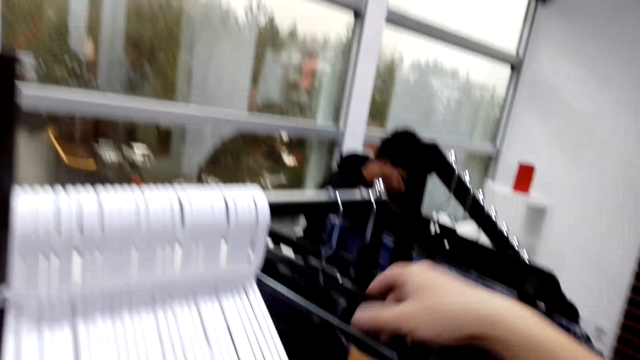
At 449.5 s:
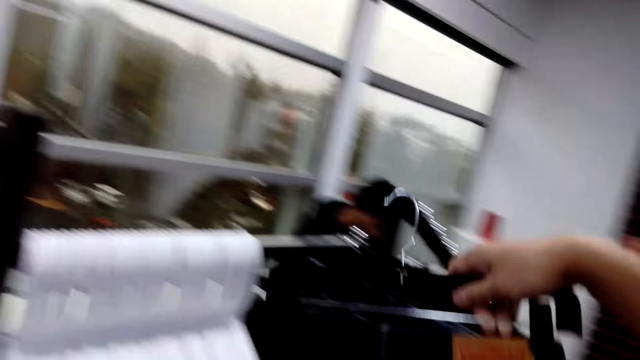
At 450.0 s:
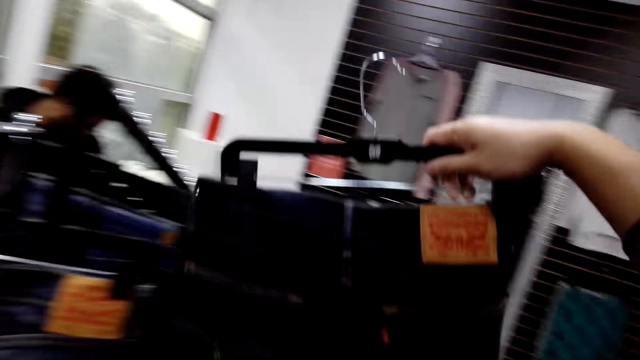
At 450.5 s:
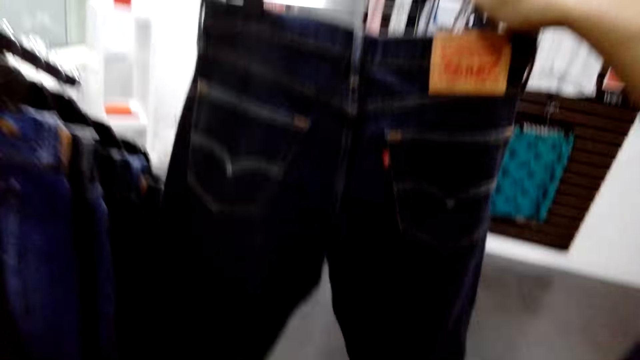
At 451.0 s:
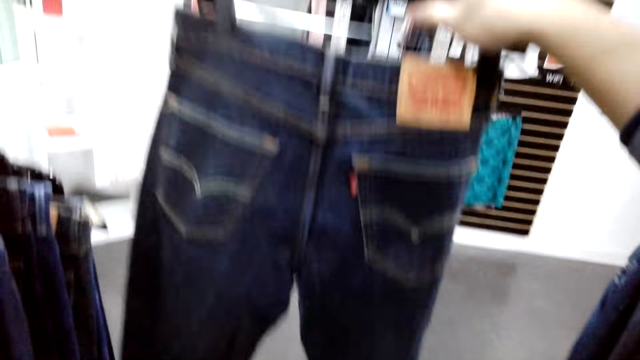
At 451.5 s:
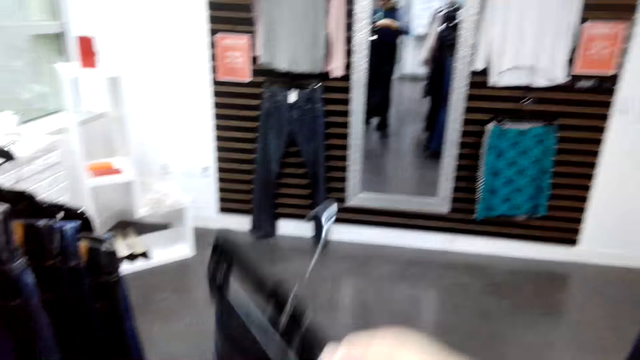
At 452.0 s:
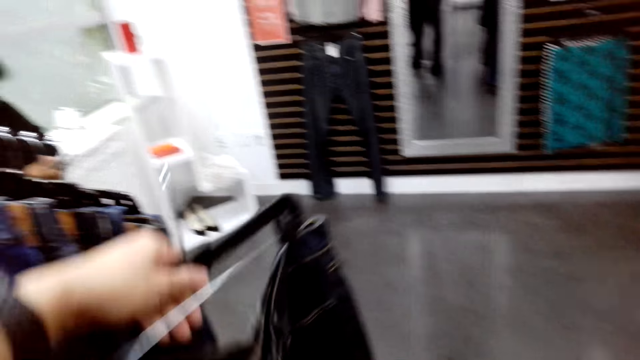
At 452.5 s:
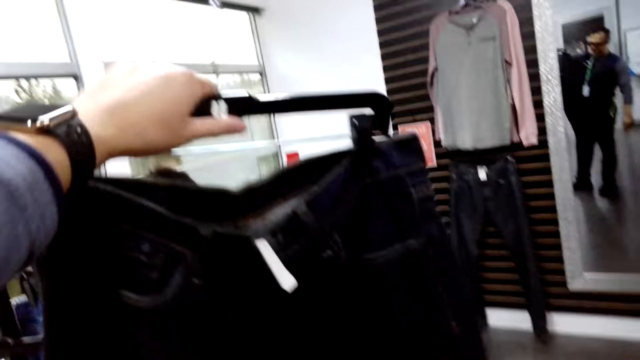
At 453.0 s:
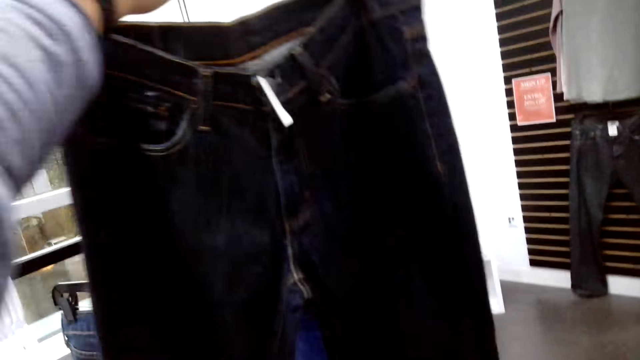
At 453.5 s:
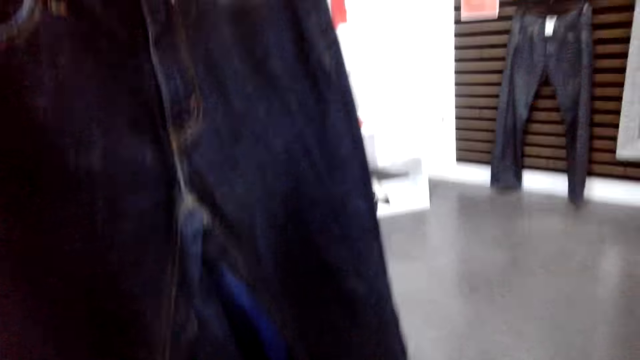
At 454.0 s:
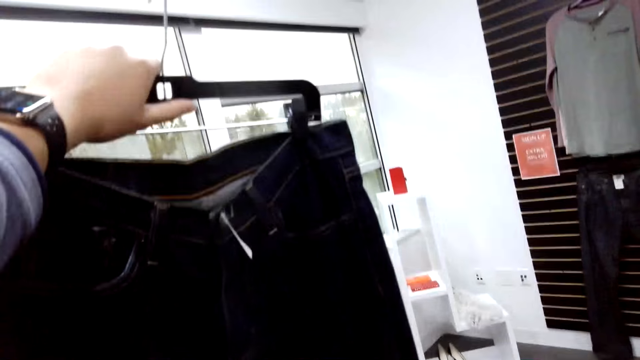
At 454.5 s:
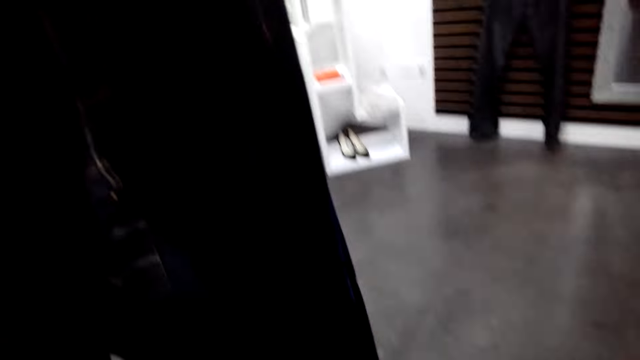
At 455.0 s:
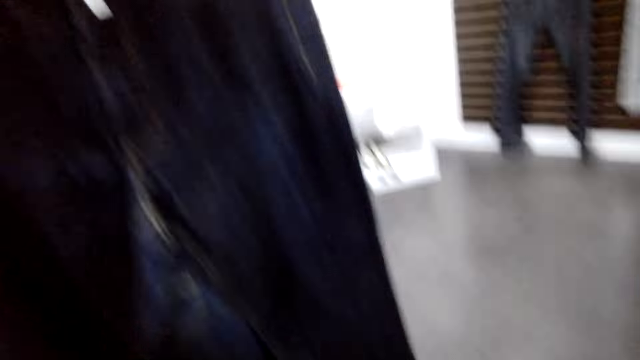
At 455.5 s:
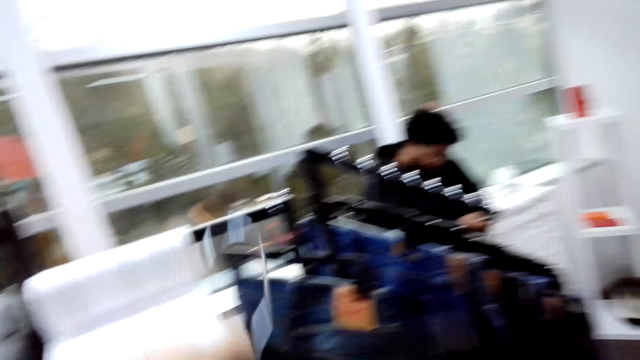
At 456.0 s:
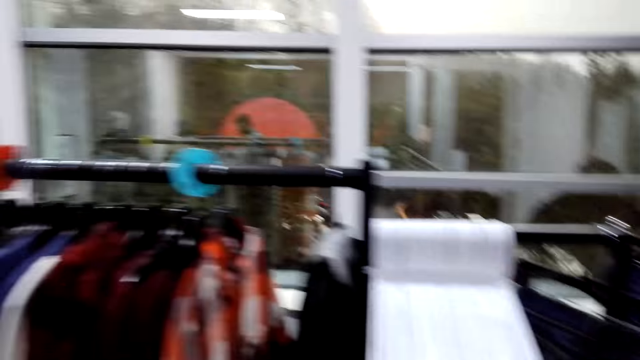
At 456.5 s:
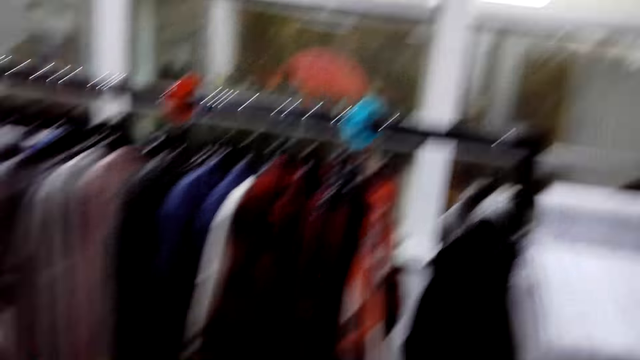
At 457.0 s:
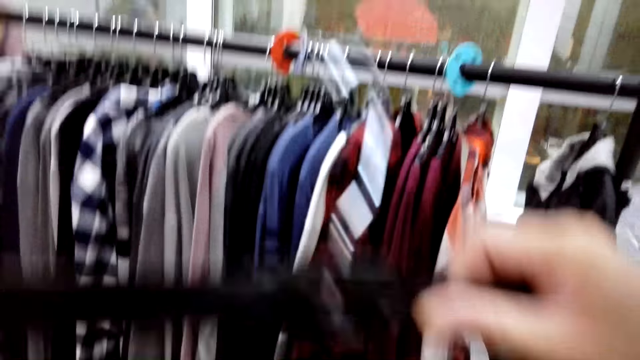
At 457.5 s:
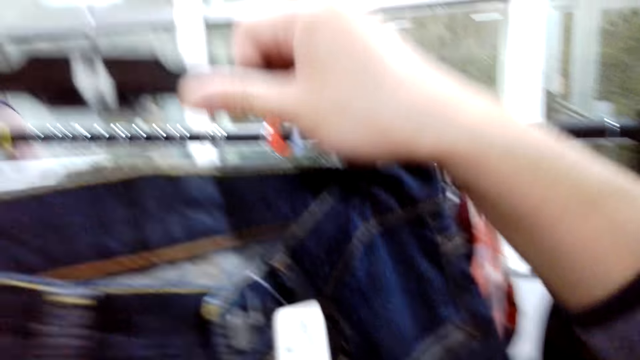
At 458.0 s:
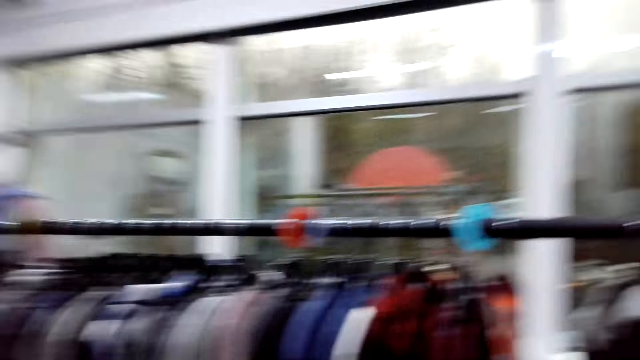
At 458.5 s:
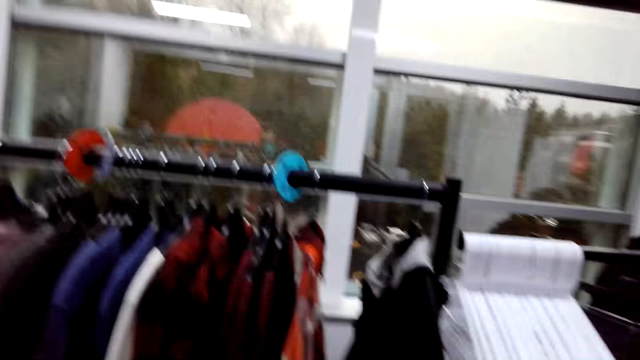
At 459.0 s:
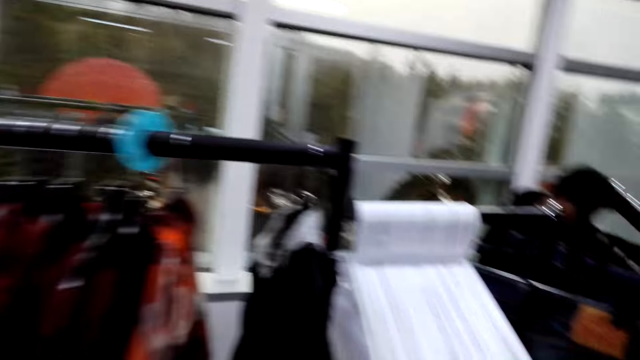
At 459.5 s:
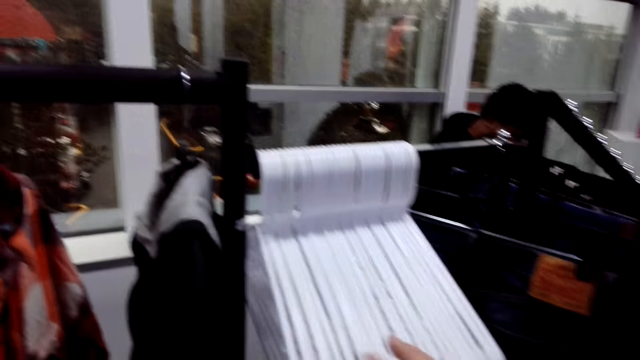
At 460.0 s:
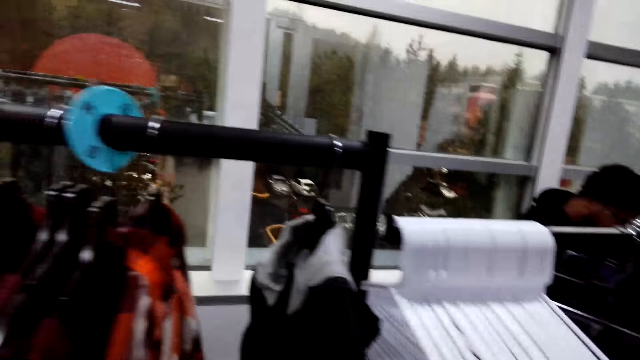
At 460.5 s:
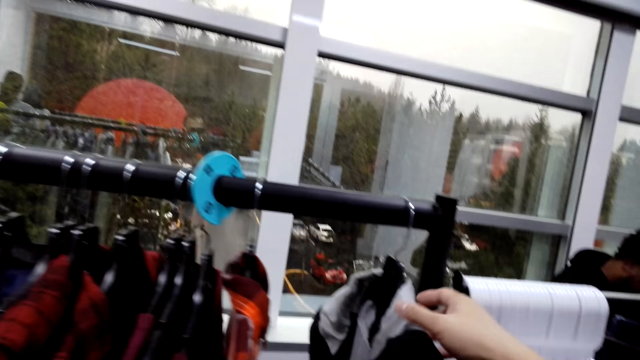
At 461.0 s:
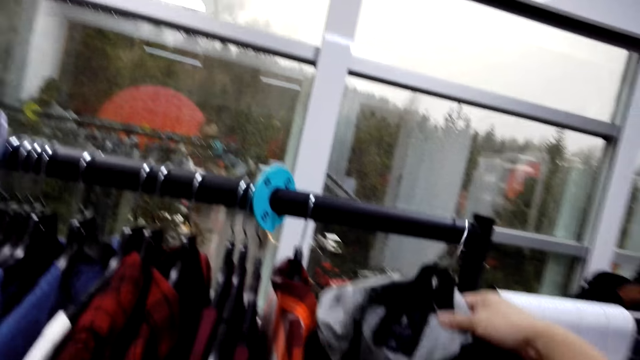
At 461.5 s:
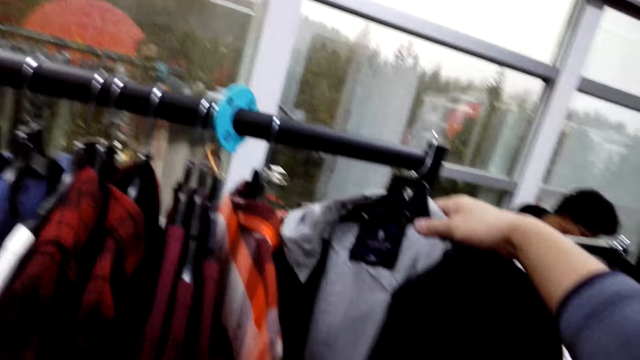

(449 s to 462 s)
The camera wearer unhooks the trouser. They pick a jean on a hanging rod. They hold high the trouser. They unhook the jacket in the hanging rod.

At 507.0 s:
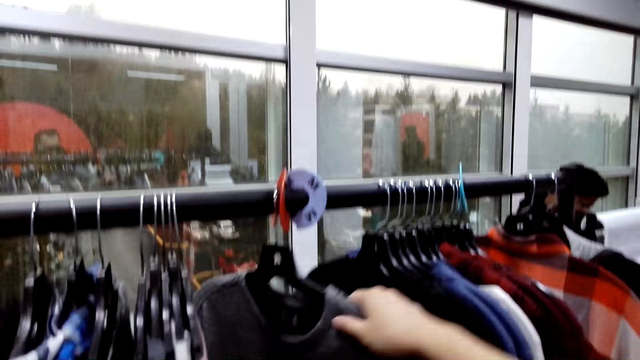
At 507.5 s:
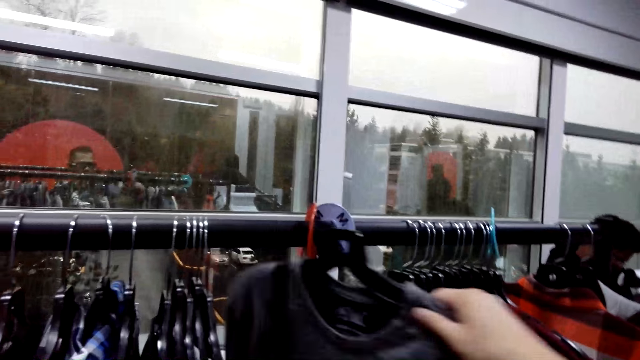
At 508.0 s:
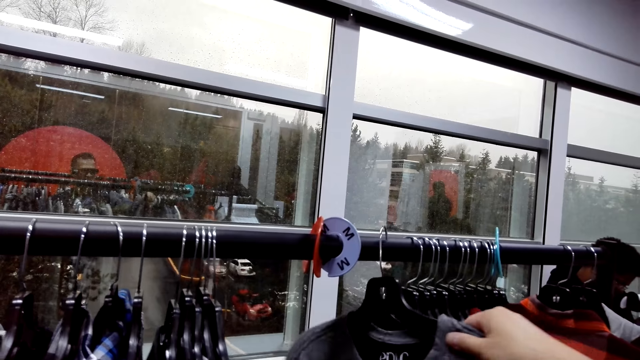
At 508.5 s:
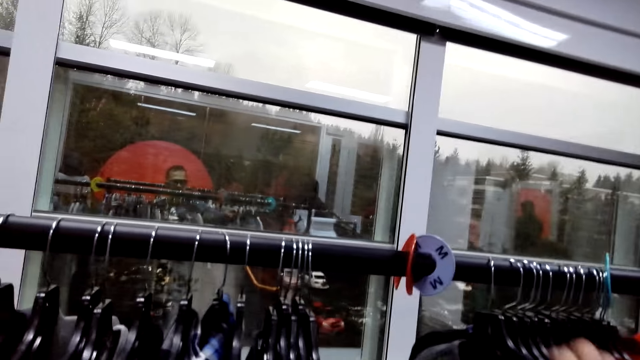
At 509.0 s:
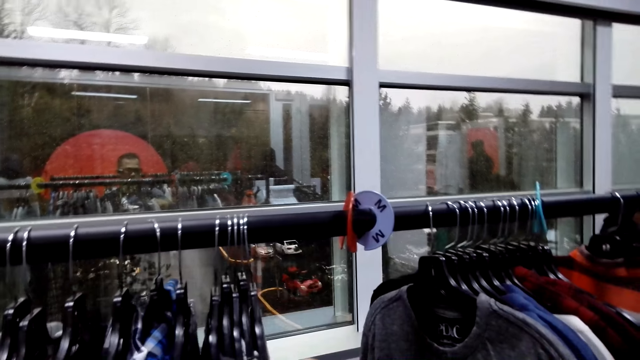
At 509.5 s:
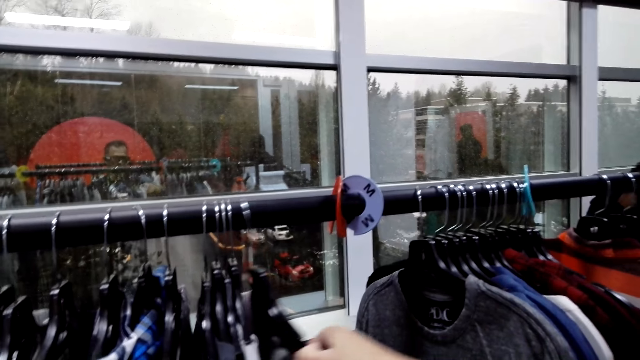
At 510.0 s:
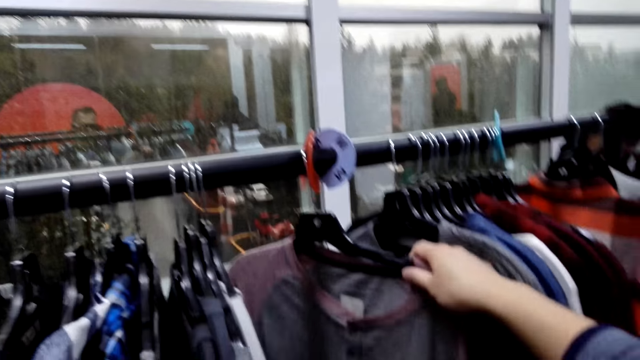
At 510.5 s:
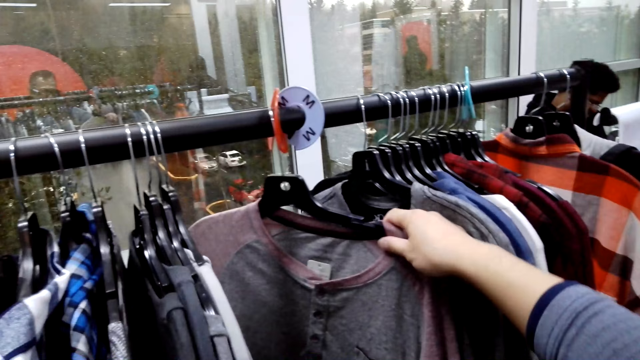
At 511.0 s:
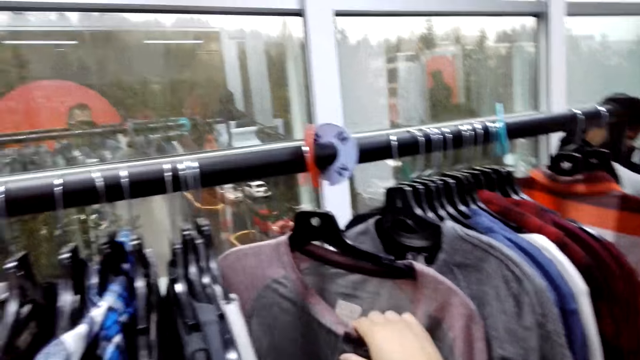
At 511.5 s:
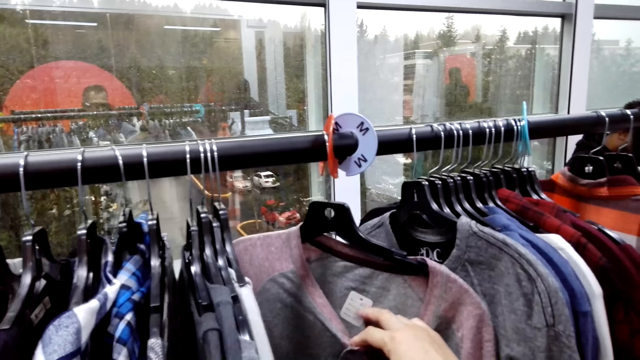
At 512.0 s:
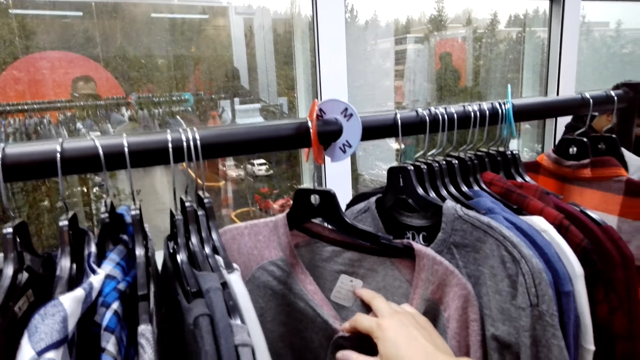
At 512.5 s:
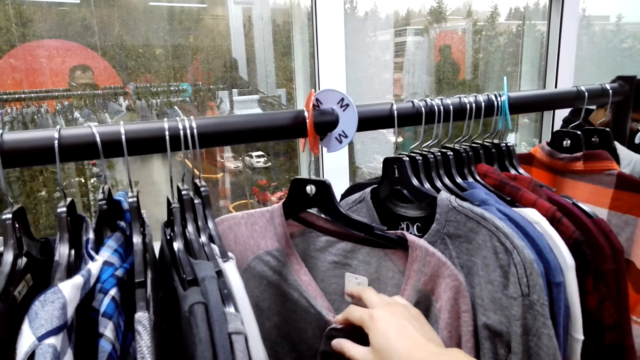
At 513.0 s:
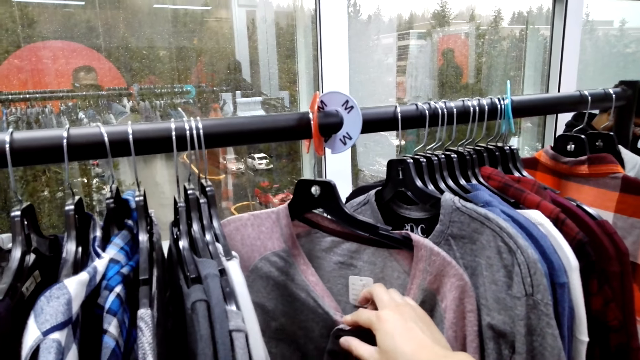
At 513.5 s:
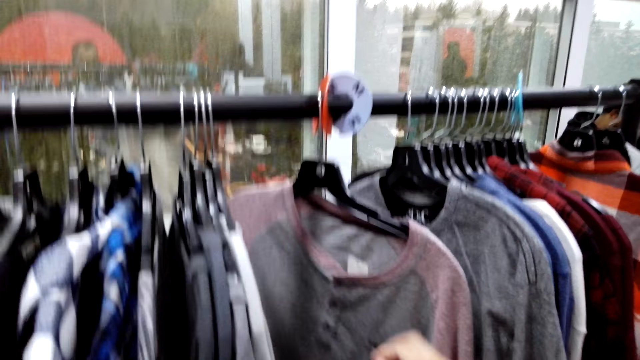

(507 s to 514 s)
The camera wearer hooks a jacket on a hanging rod.
